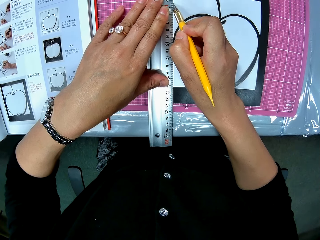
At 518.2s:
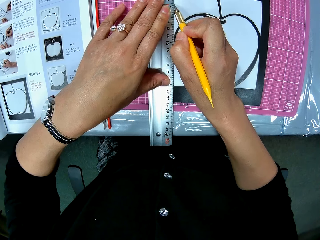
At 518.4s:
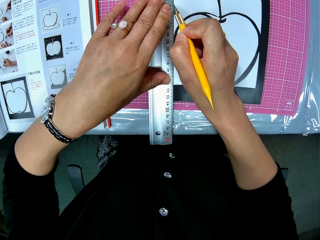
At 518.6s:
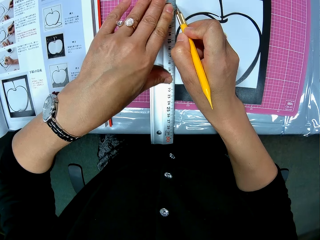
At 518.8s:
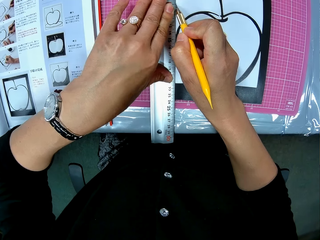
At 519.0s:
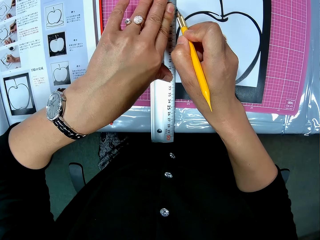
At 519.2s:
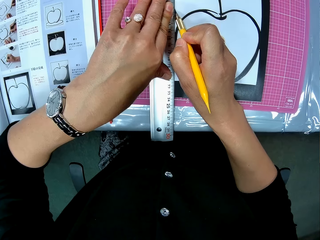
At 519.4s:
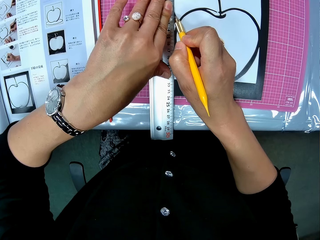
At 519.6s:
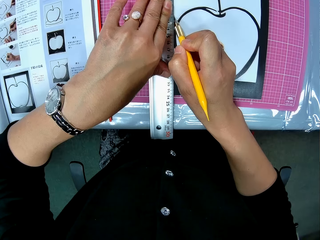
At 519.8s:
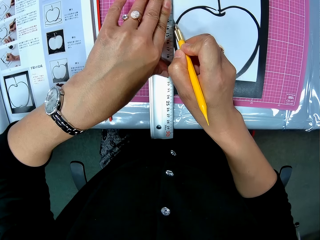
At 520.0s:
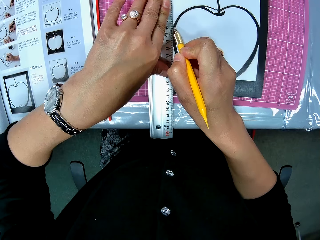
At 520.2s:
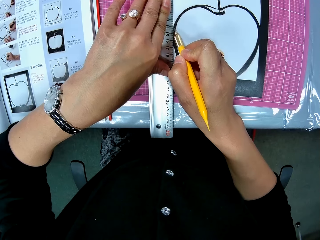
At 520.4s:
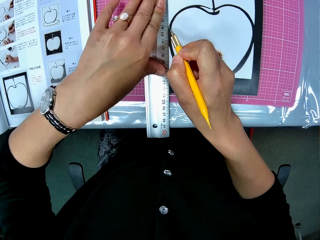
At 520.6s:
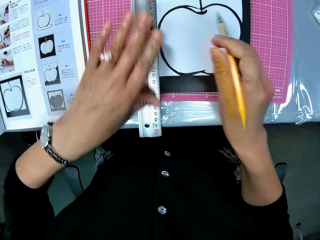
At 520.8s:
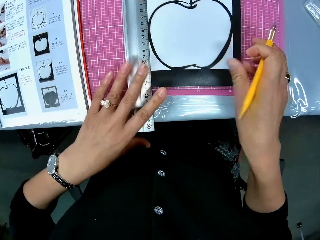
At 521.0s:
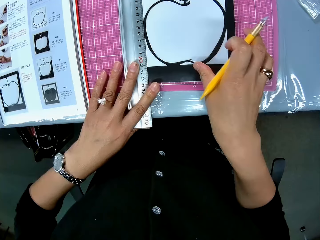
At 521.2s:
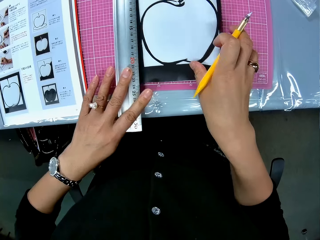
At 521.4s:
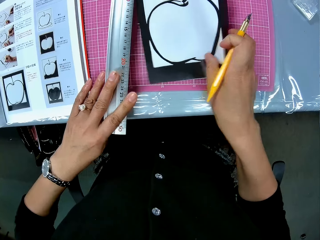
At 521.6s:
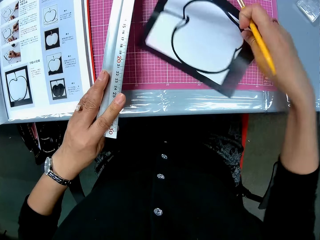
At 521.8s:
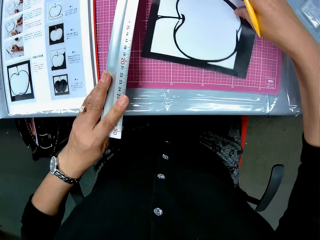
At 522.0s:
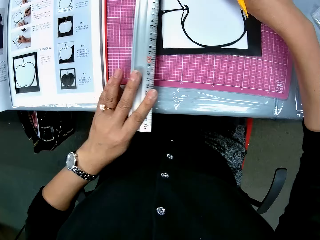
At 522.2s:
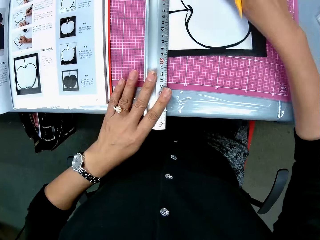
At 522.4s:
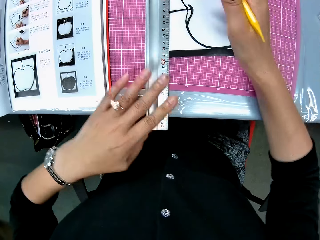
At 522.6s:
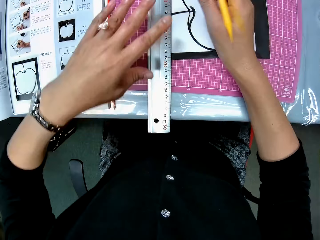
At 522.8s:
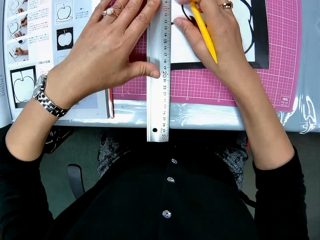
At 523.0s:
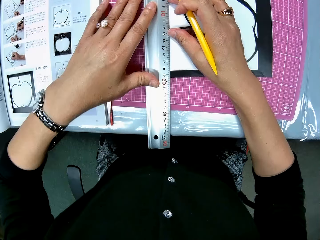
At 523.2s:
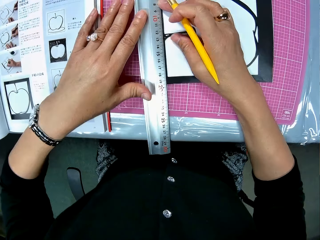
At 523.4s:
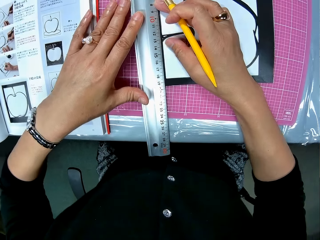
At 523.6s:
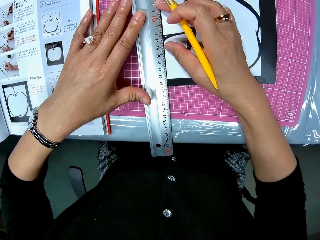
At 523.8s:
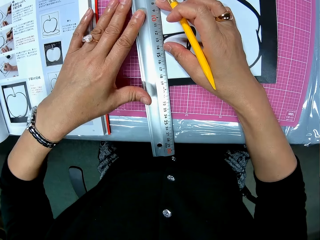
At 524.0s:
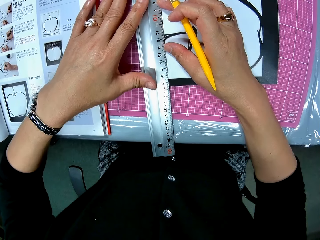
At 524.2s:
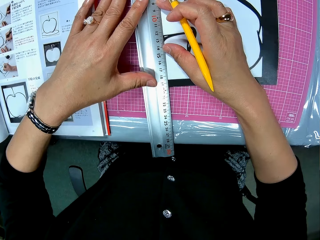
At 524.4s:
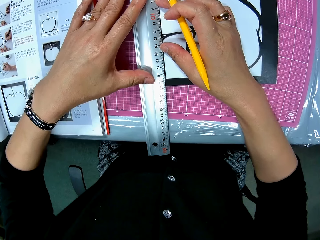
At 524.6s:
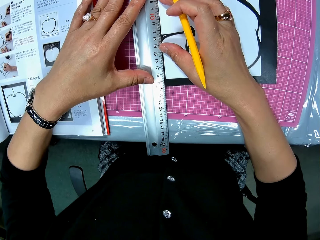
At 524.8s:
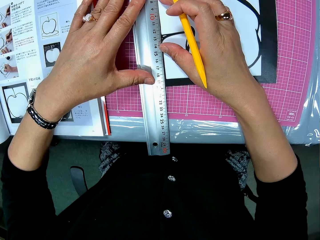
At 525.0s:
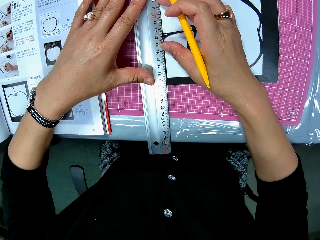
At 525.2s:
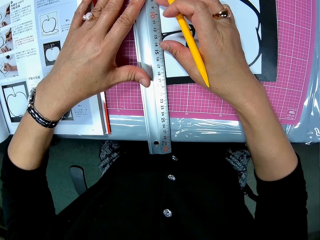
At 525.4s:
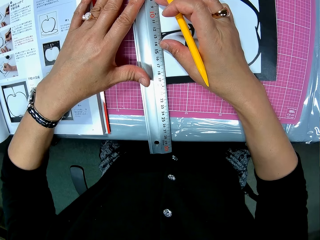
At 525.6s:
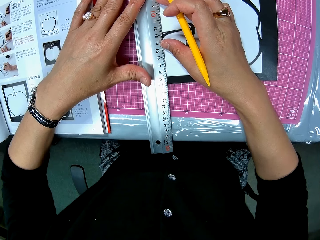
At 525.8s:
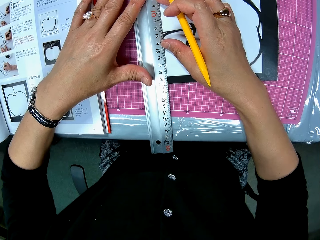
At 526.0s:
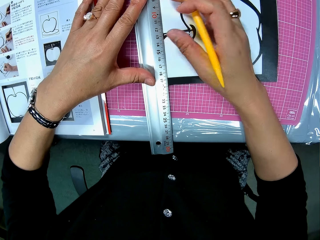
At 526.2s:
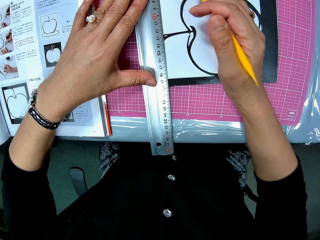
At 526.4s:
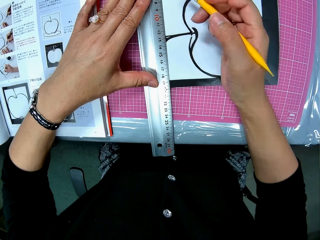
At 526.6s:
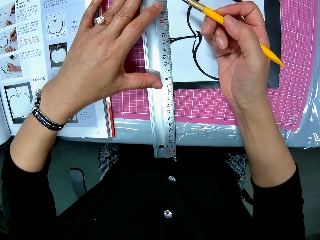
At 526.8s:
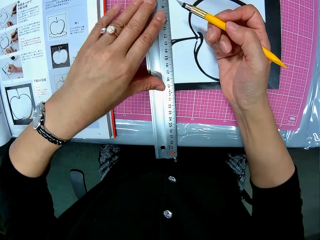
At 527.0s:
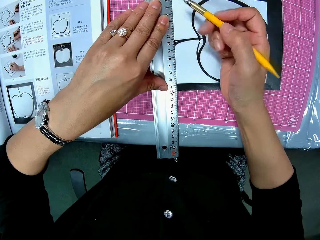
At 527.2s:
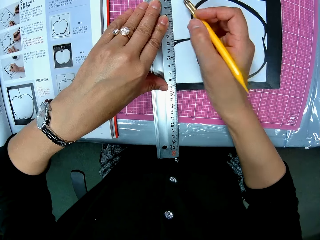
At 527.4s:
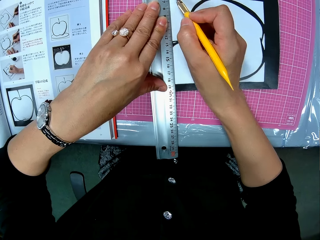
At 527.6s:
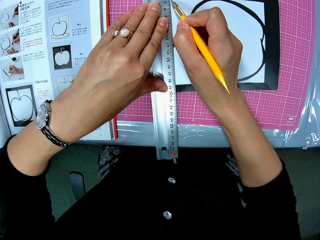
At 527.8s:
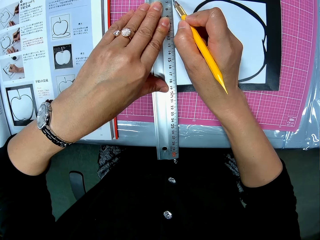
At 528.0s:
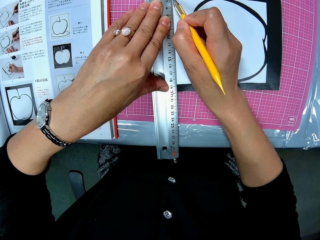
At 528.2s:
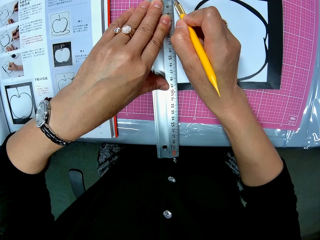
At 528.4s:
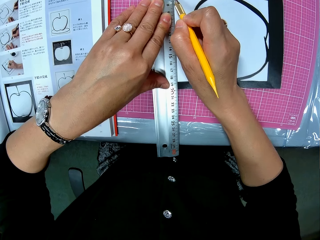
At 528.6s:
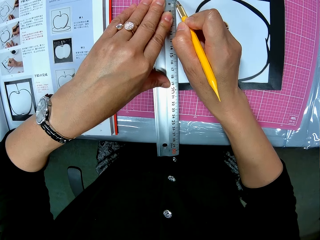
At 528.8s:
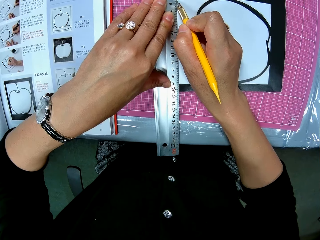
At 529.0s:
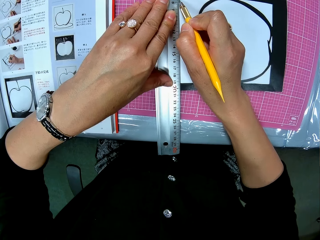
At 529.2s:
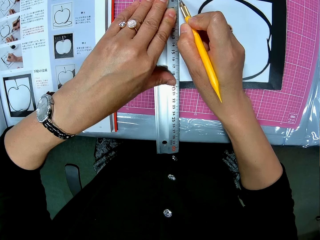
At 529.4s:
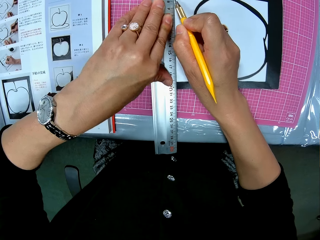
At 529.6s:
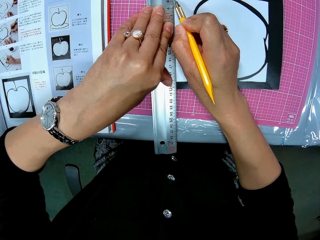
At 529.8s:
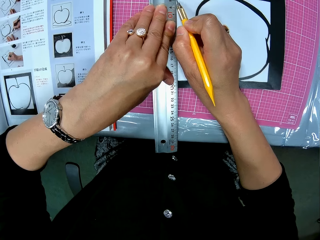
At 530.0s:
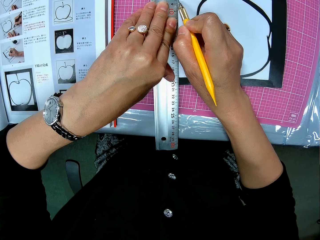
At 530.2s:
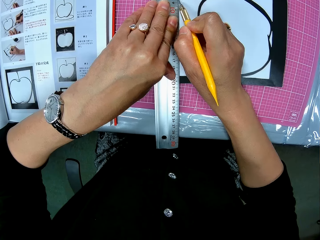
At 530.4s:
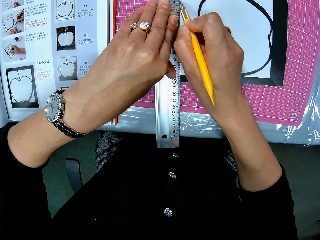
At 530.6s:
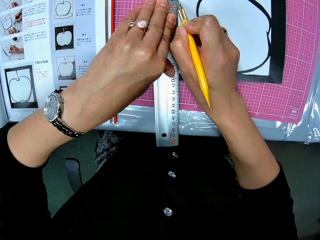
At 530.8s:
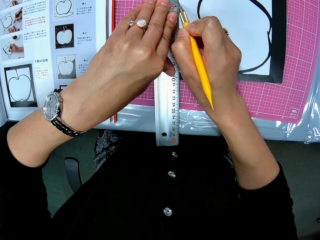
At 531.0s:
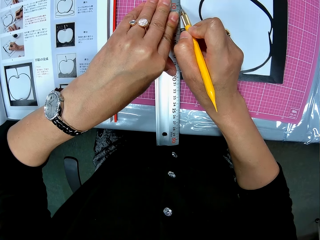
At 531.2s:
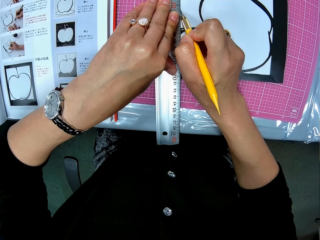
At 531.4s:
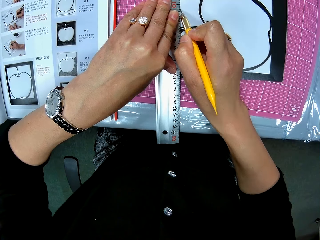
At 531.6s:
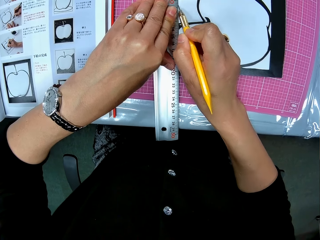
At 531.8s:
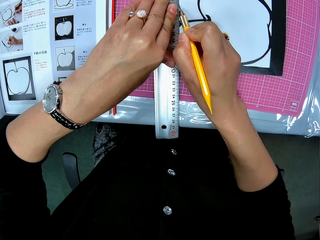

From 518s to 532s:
The camera wearer places the ruler on the drawing book on the table. She turns the drawing sheet or craft paper on the table with her right hand. She places the ruler on the drawing book on the table. She measures the craft paper. She cuts out part of the drawing sheet with the cutter.

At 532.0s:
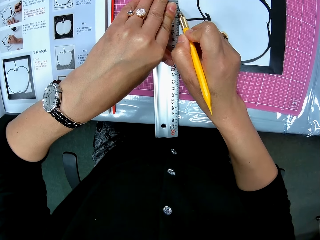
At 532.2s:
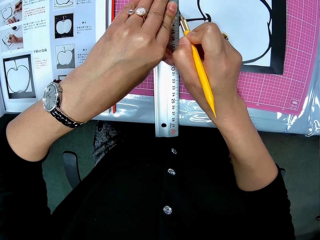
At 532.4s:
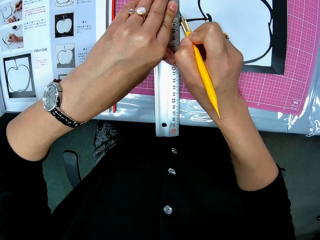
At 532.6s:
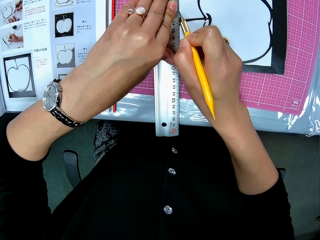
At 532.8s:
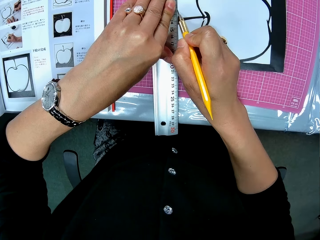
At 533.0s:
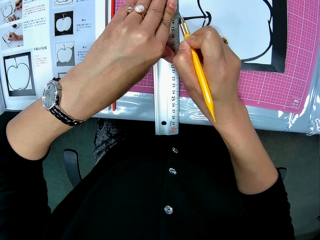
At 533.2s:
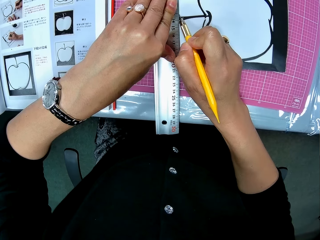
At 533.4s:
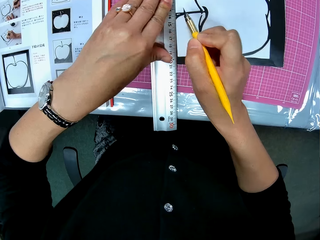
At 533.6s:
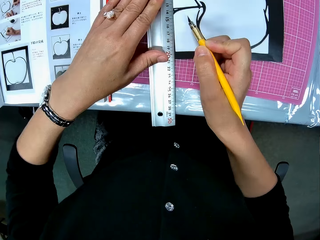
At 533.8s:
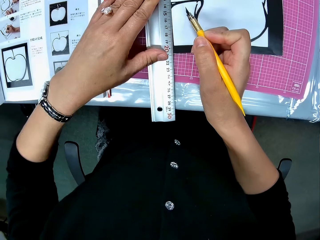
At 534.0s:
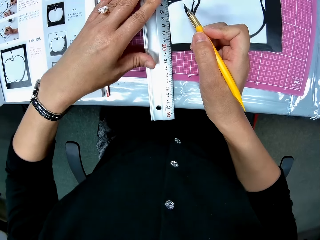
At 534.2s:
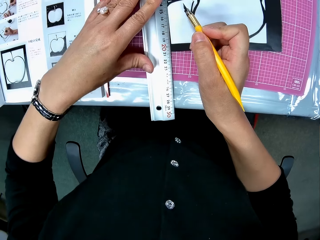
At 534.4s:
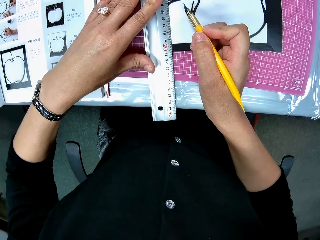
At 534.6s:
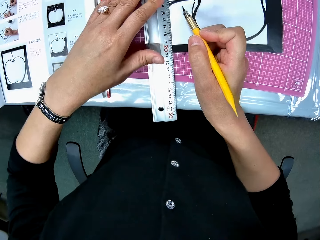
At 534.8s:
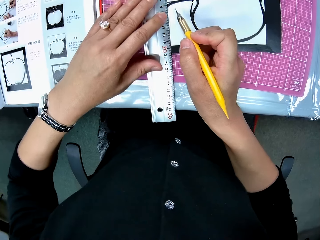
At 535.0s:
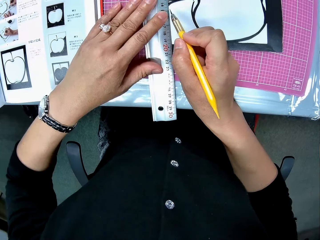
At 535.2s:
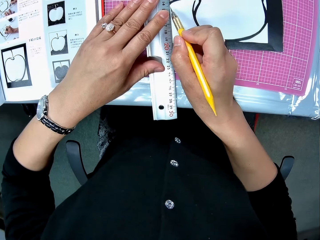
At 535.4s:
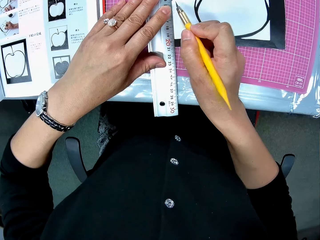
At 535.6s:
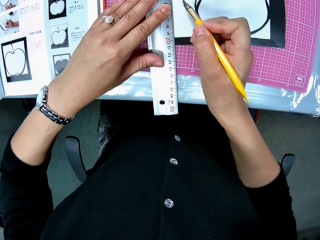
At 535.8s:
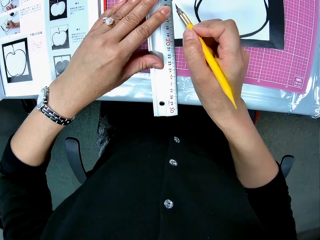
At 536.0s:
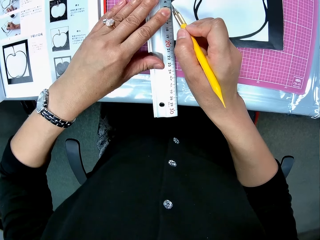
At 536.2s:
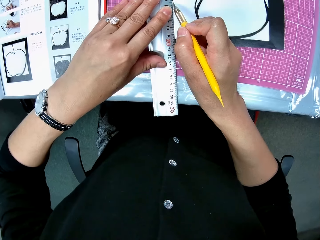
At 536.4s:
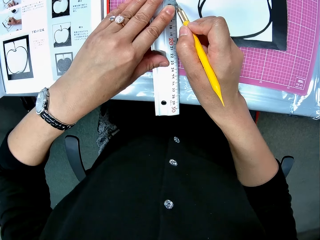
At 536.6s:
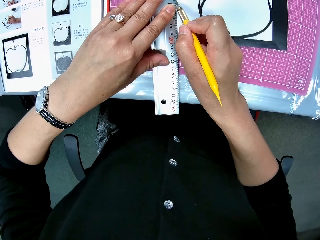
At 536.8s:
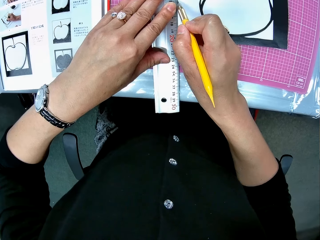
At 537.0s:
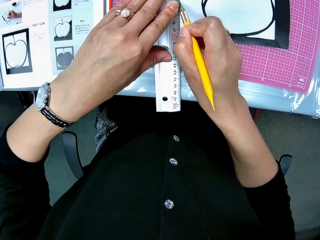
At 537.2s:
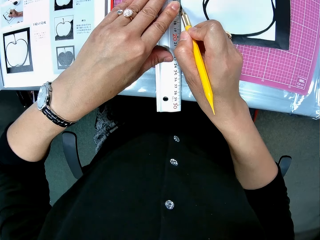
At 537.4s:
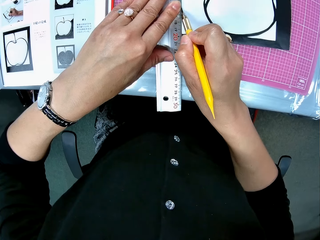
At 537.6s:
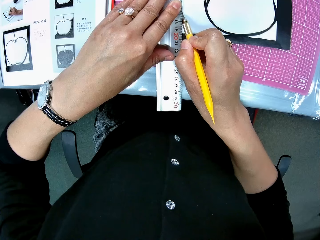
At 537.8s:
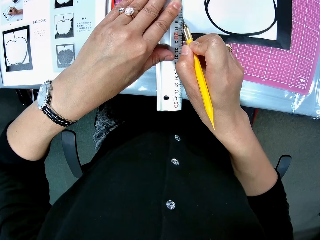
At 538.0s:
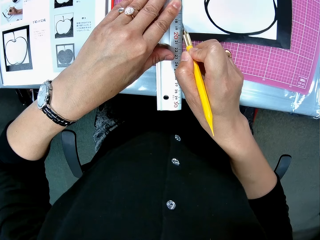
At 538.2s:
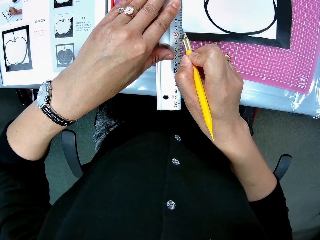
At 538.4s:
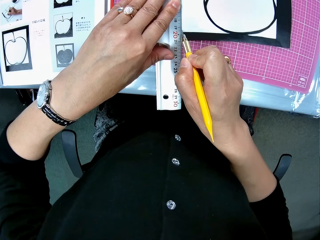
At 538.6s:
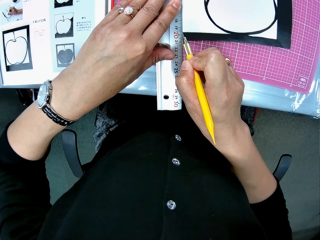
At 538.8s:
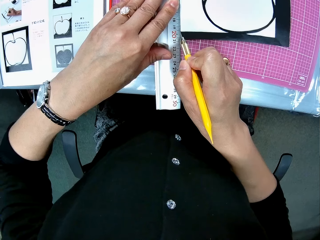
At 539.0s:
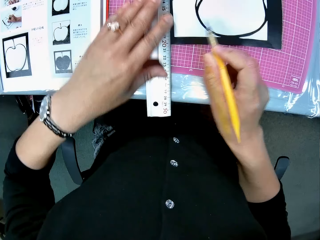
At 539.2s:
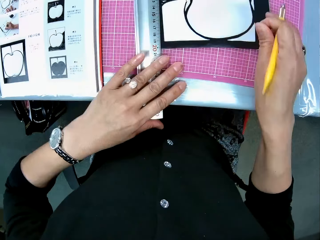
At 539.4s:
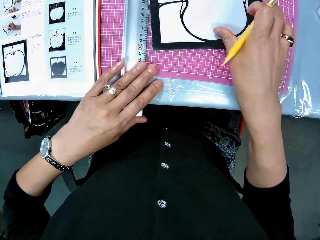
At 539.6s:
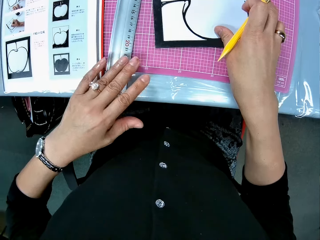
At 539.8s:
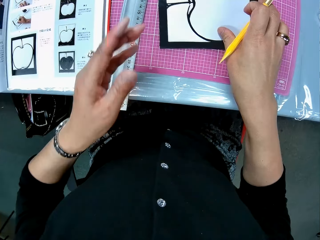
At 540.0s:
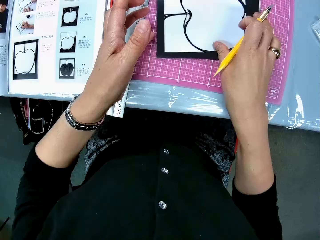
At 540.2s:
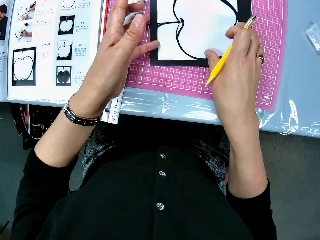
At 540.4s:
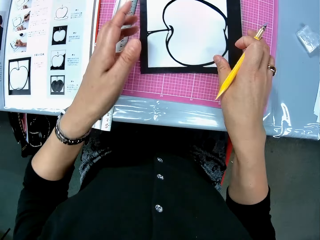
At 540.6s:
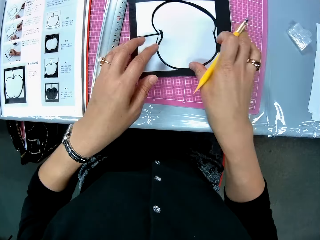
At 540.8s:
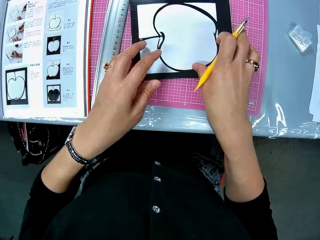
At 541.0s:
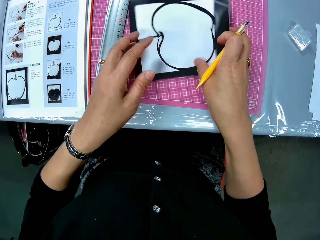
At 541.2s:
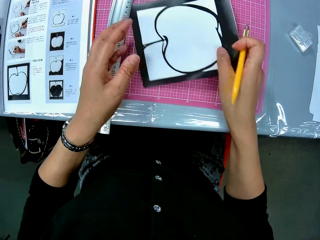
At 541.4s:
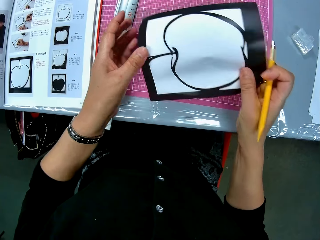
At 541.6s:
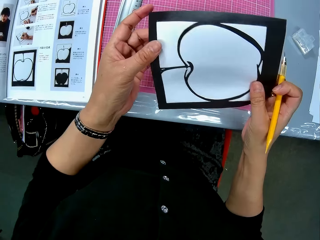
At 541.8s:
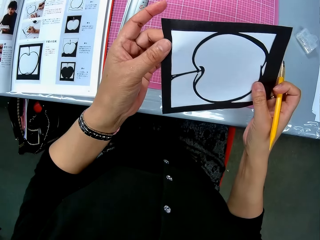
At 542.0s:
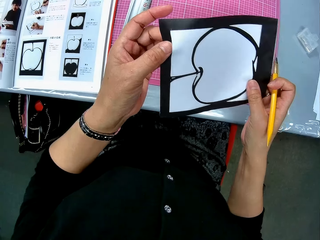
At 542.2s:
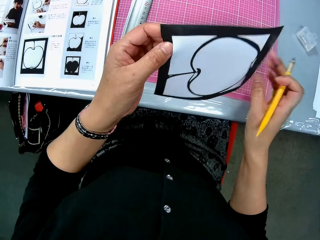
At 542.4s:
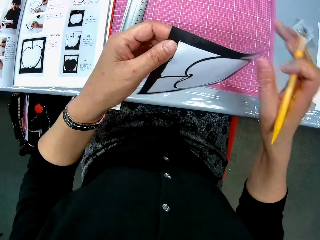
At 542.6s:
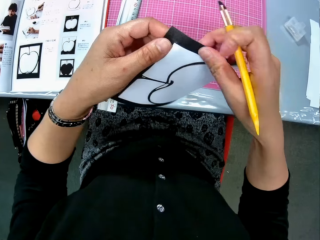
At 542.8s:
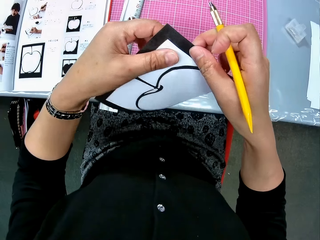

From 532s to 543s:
The camera wearer slightly shifts the ruler on the table. She picks up the drawing sheet from the table. She examines the drawing sheet with her hands.
